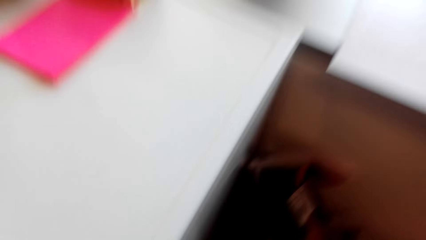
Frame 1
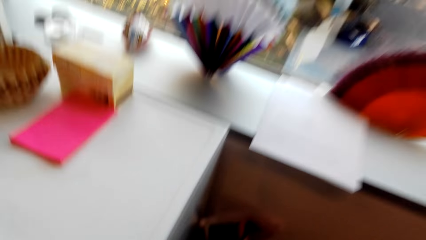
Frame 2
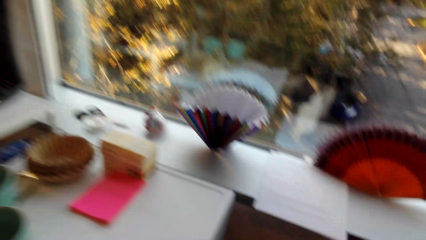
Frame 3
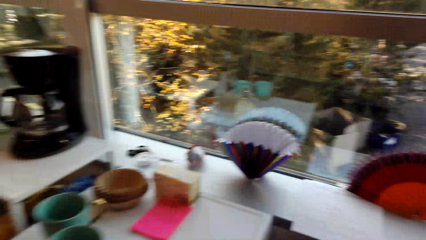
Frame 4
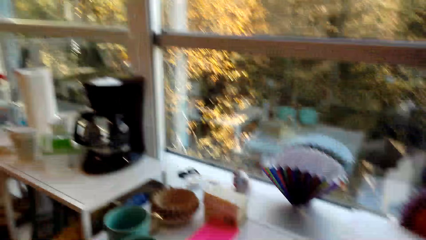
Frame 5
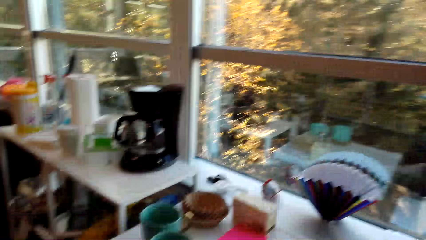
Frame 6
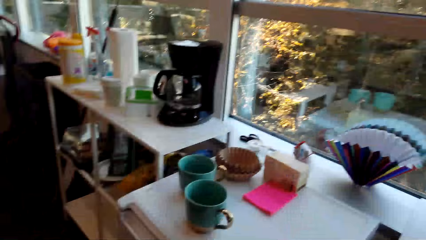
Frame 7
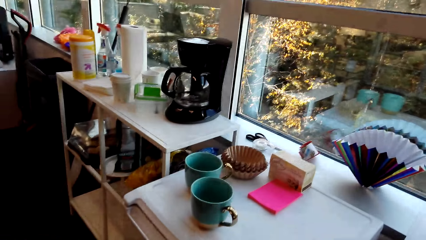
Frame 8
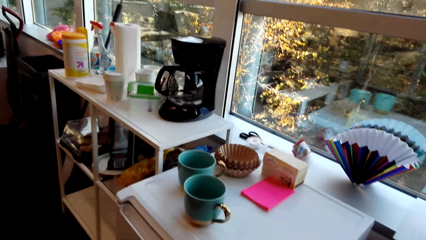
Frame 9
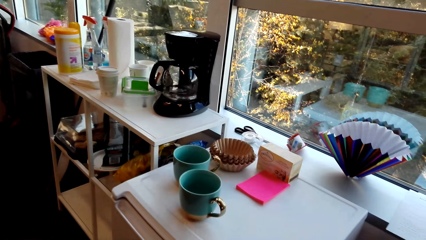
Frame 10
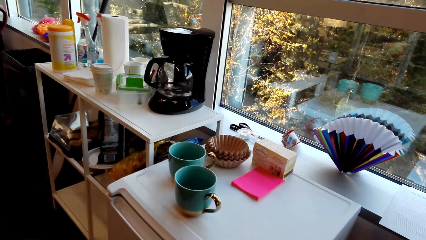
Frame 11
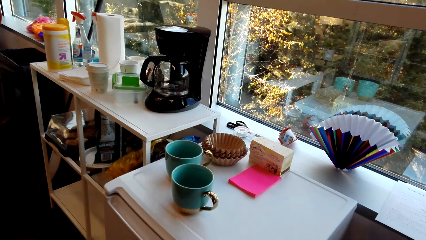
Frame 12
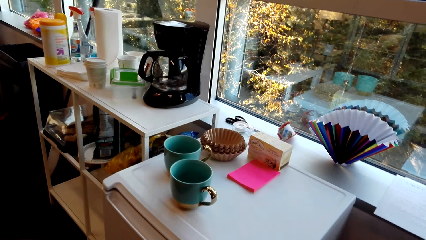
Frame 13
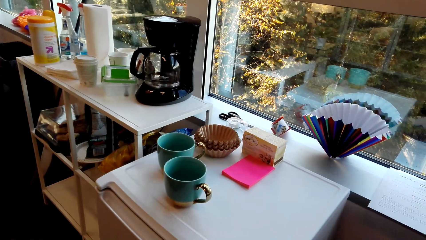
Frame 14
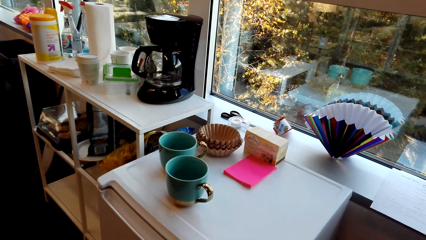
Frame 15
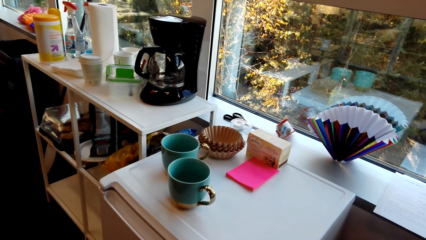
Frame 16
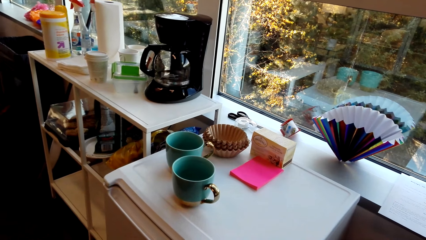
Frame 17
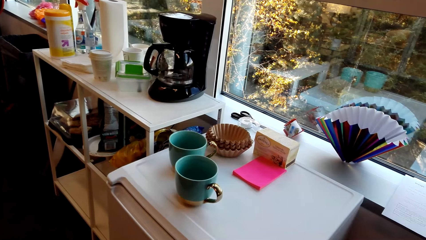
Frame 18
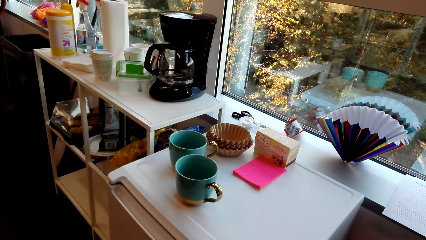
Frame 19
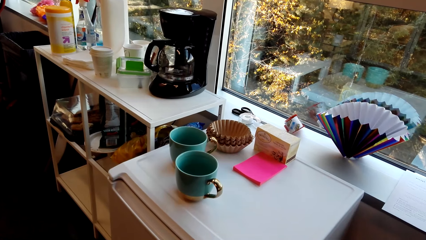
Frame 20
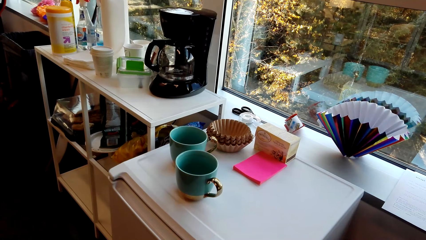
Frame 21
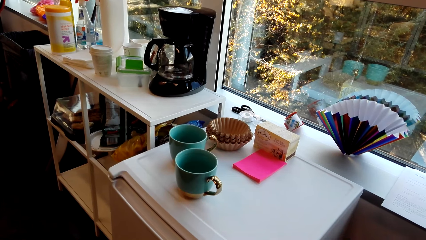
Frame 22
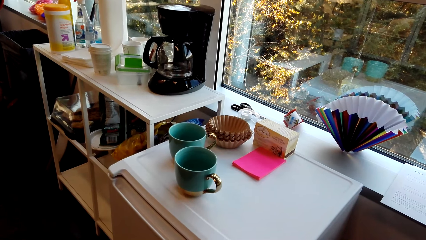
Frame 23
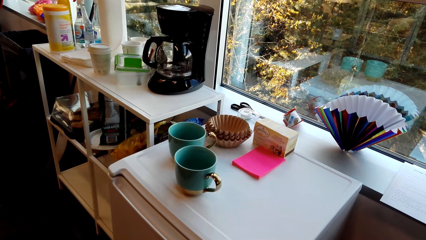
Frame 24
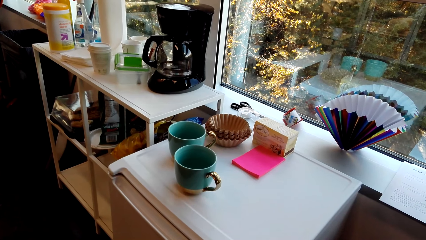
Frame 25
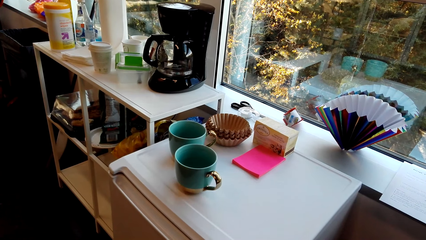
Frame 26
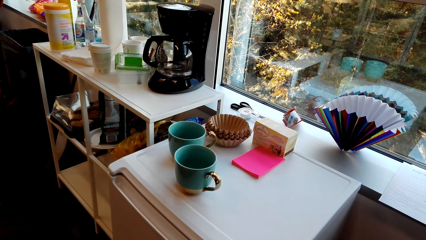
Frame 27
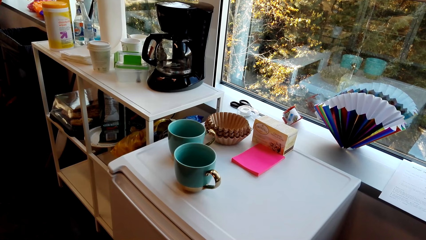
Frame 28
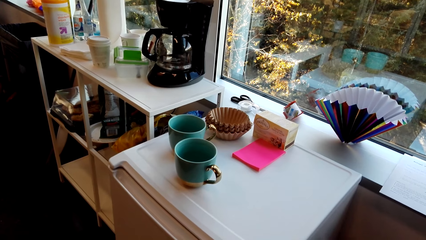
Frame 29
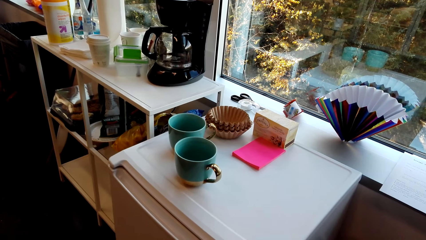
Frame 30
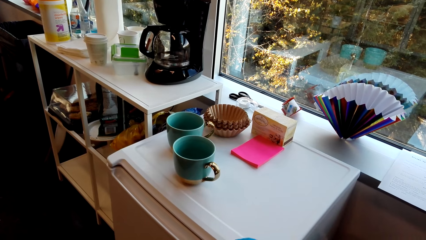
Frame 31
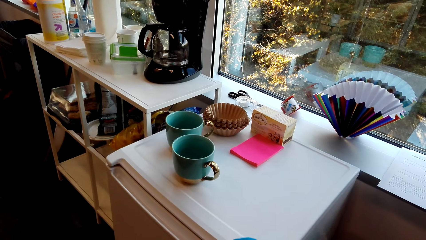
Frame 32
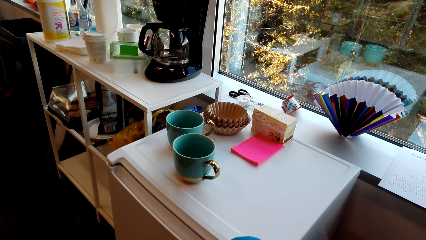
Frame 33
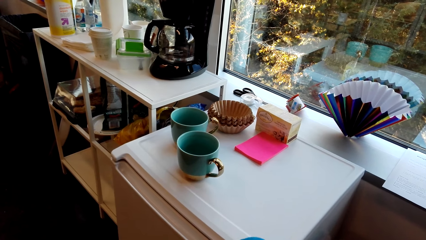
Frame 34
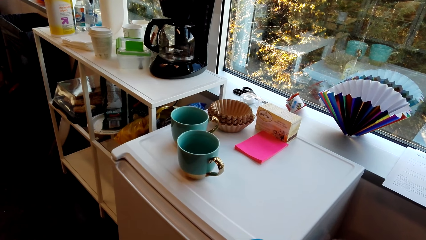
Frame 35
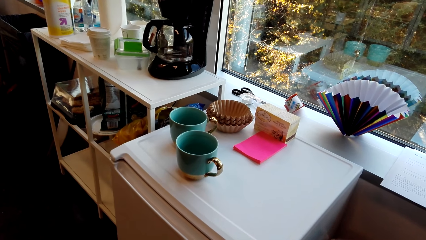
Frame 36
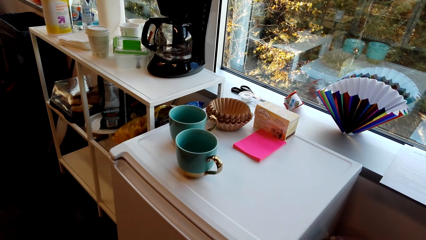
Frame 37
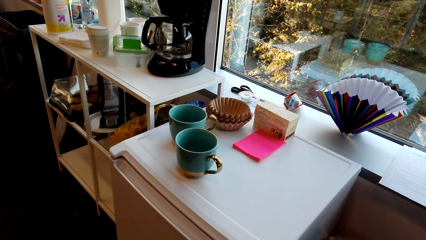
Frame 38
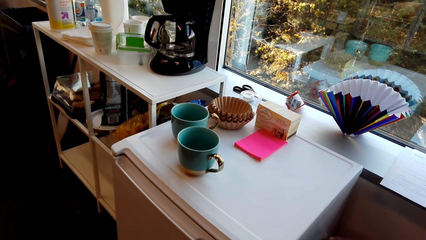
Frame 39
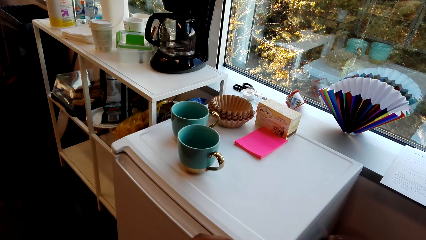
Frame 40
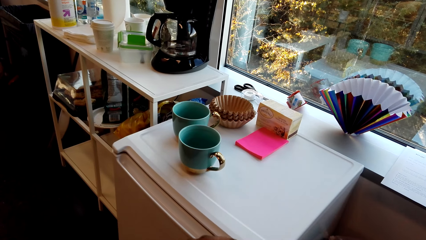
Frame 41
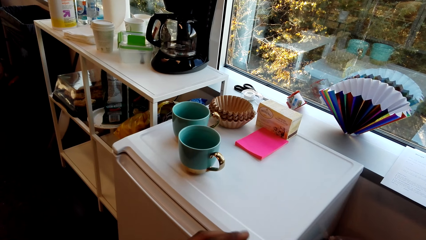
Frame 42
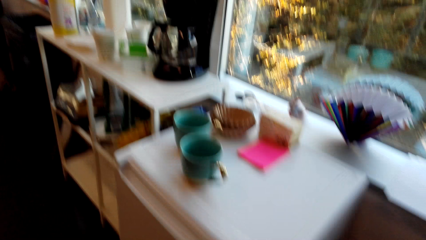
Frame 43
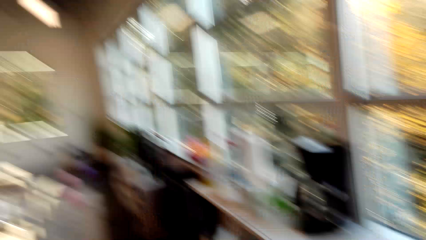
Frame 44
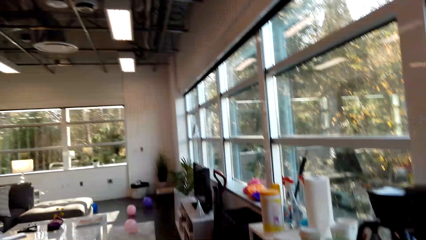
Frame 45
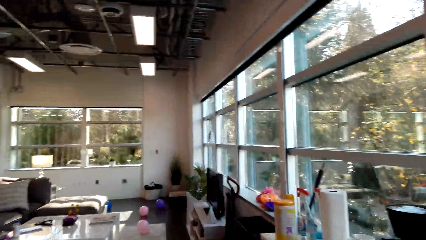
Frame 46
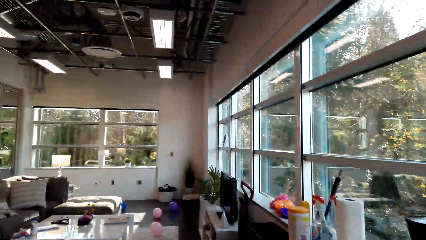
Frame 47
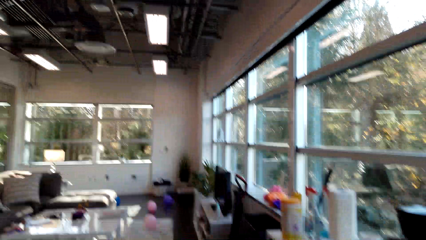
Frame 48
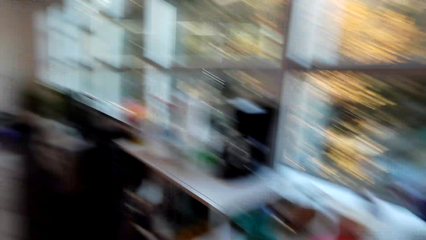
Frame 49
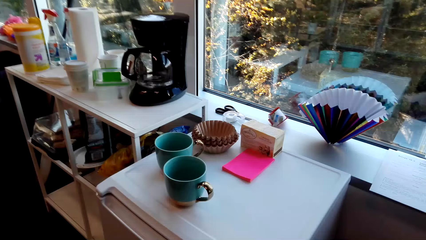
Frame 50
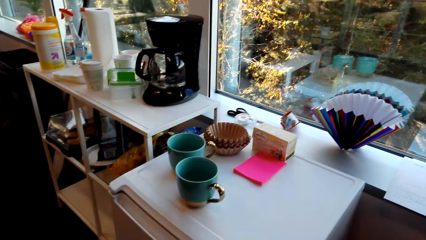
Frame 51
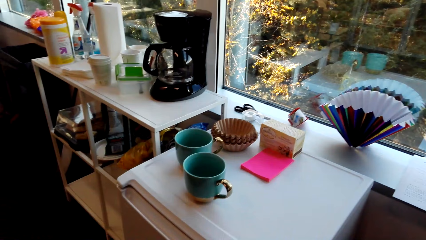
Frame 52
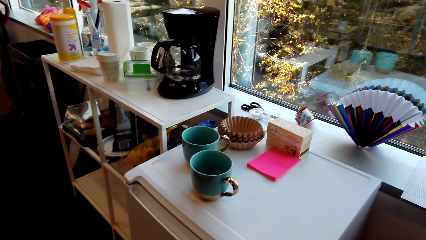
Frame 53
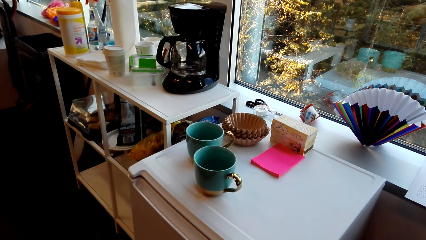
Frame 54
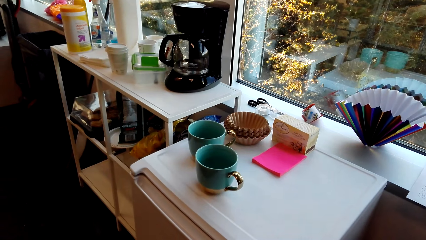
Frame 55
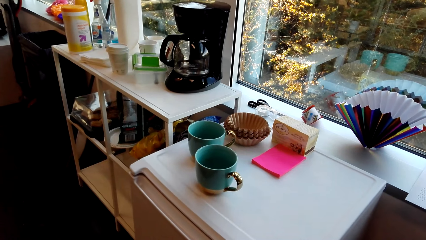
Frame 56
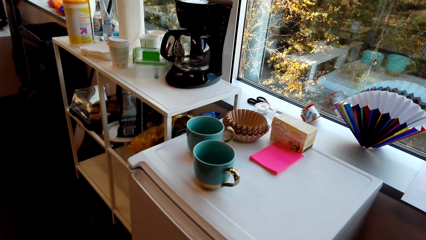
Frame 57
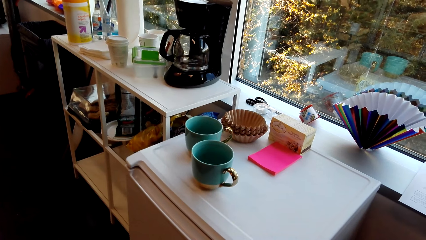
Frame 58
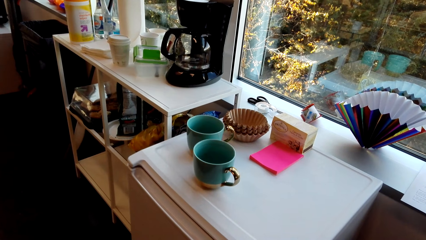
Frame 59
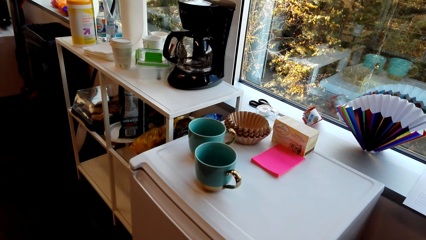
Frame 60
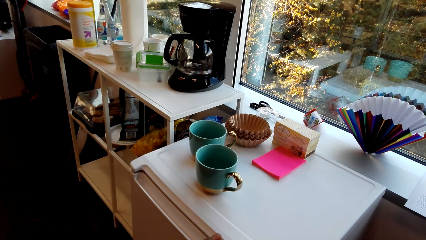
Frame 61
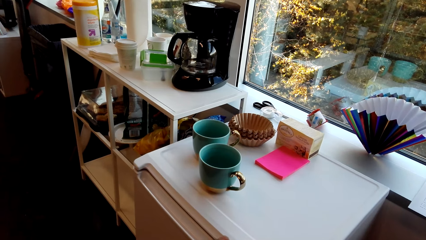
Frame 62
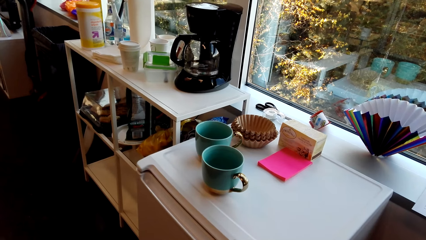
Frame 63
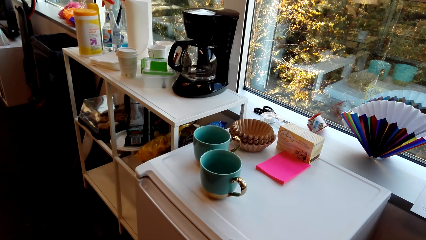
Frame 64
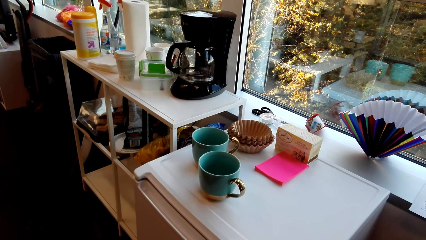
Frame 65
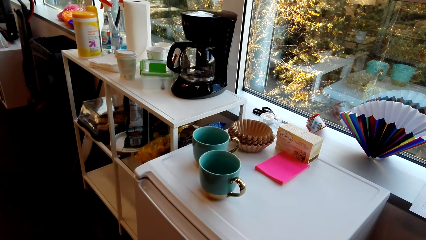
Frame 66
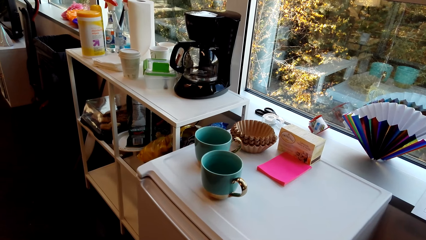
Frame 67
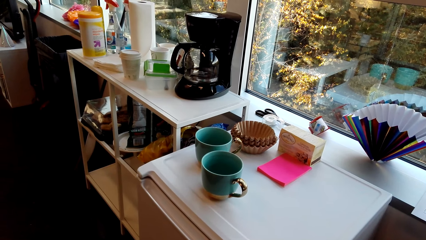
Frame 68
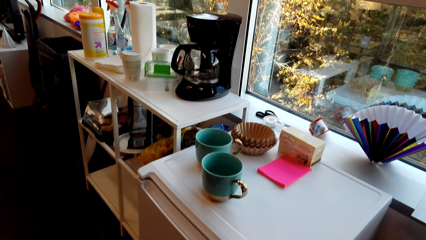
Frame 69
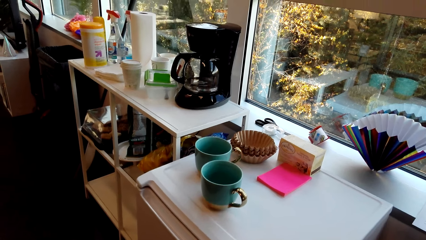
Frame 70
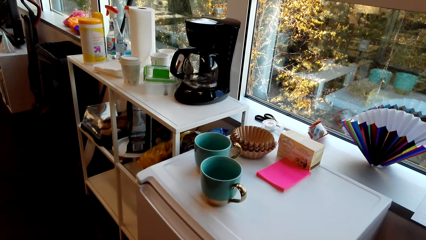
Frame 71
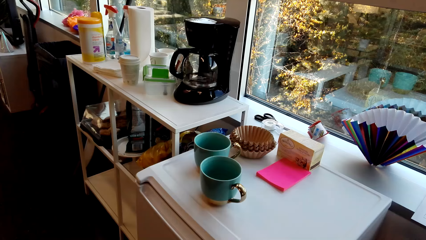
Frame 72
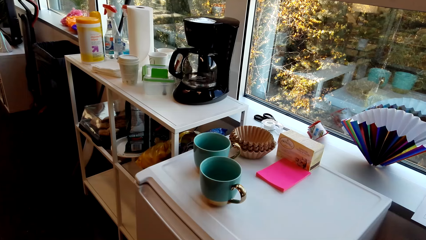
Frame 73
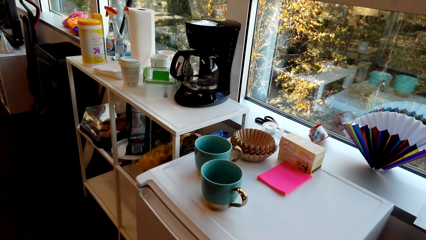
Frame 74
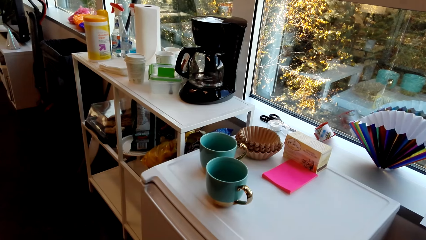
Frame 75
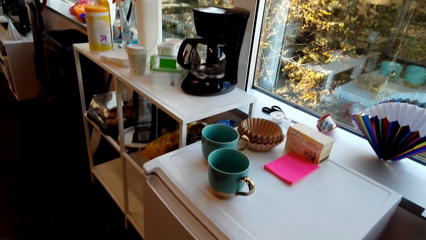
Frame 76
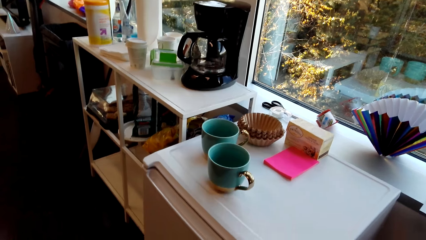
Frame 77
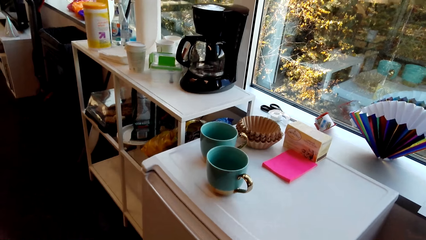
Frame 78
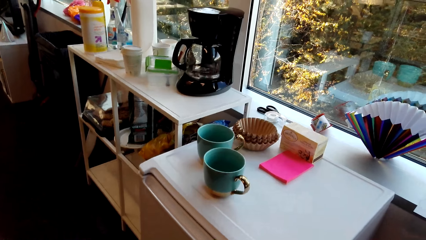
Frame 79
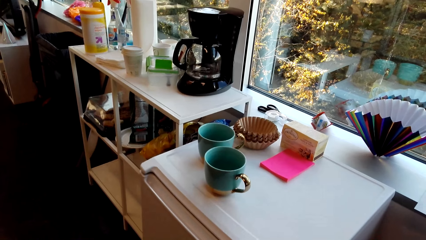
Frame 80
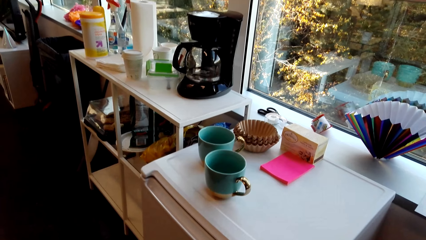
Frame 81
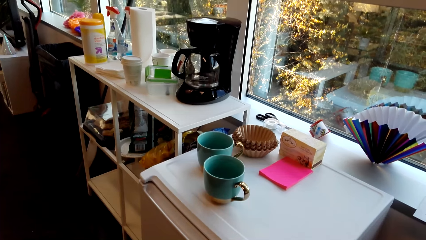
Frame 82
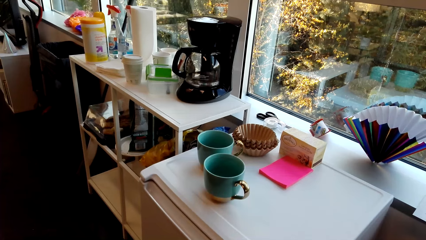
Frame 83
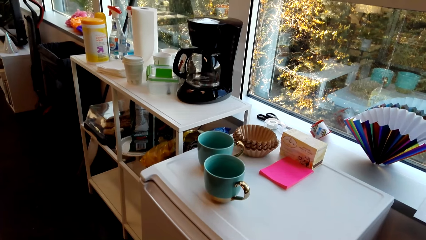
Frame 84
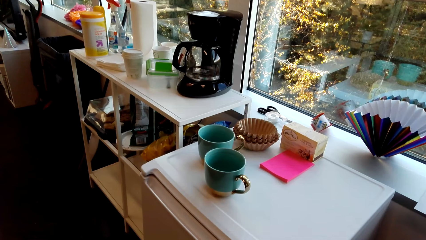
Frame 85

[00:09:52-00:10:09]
The camera wearer moves in the room. A person talks in the room. The camera wearer looks around. They sing in the room.
